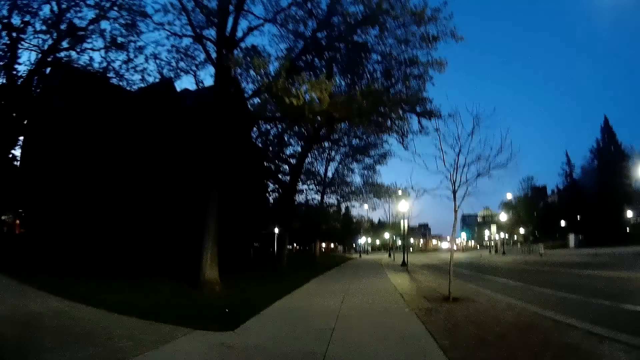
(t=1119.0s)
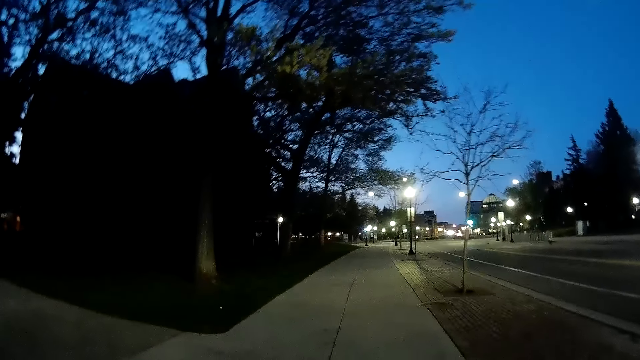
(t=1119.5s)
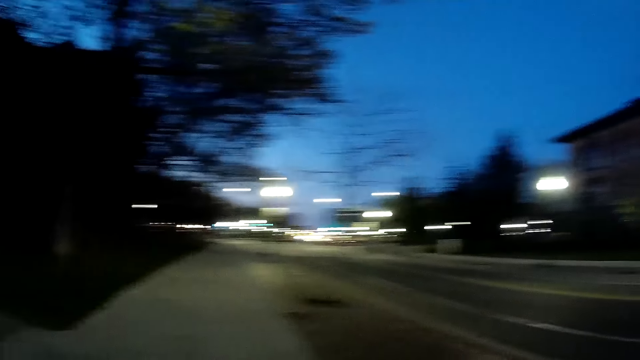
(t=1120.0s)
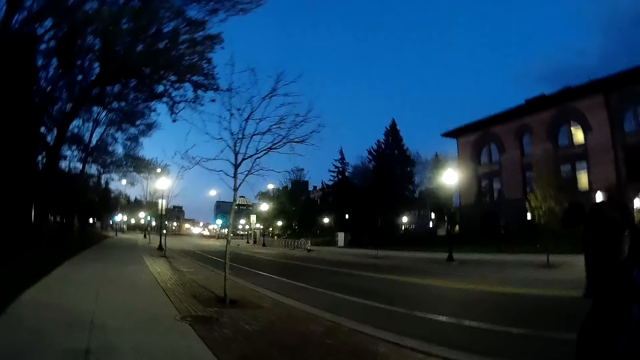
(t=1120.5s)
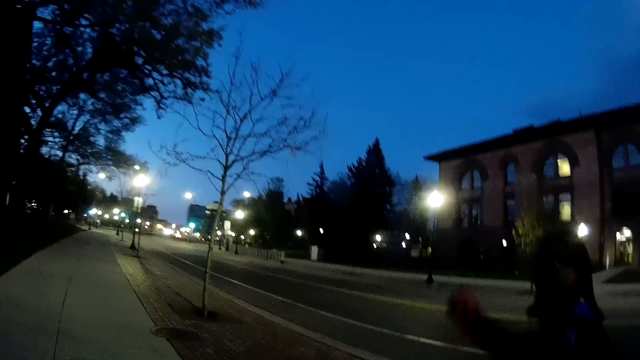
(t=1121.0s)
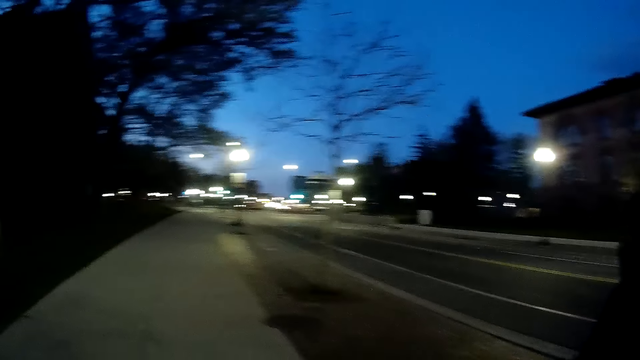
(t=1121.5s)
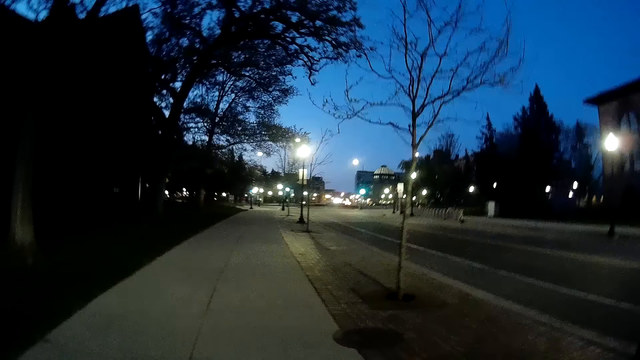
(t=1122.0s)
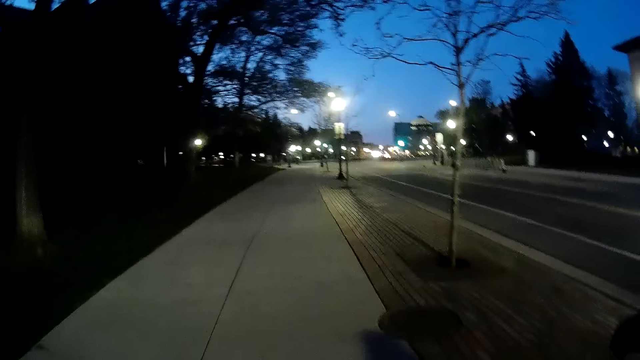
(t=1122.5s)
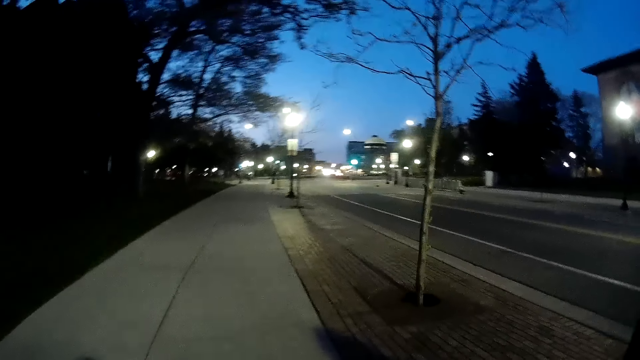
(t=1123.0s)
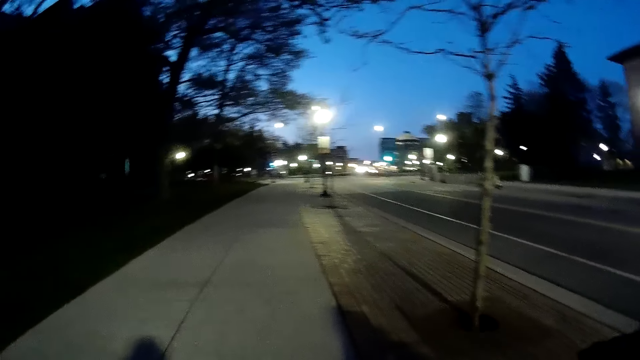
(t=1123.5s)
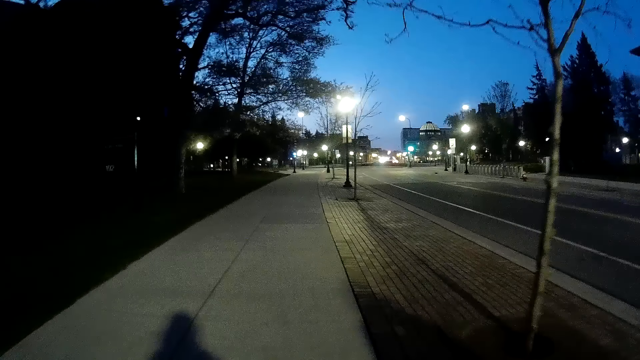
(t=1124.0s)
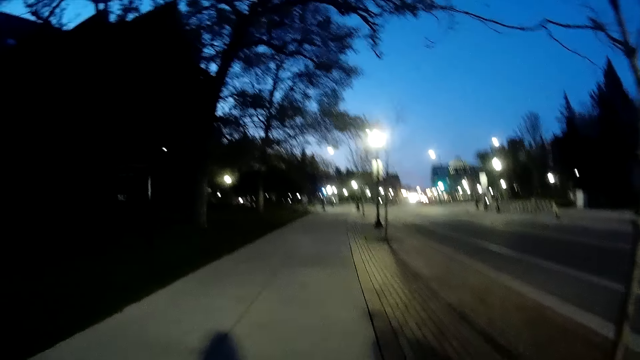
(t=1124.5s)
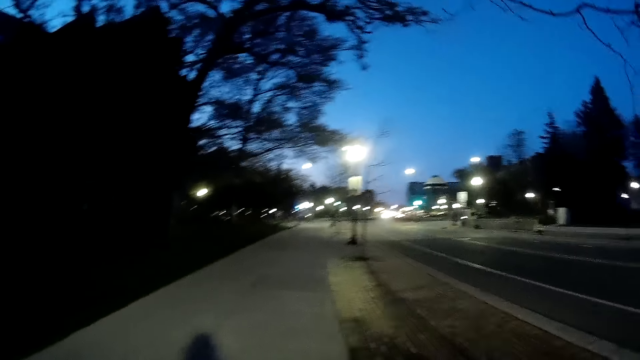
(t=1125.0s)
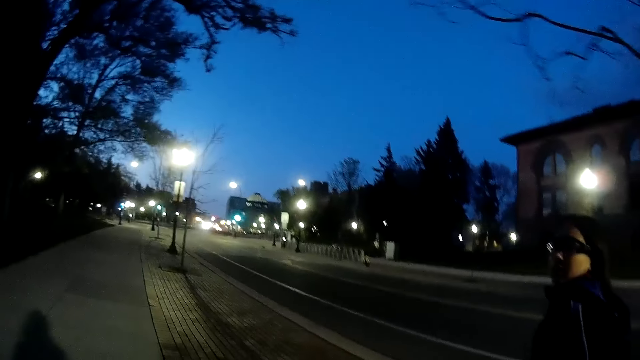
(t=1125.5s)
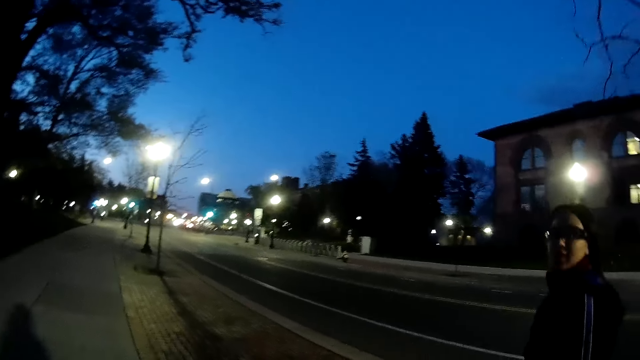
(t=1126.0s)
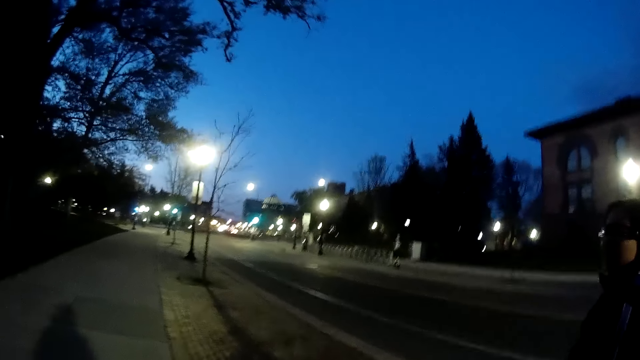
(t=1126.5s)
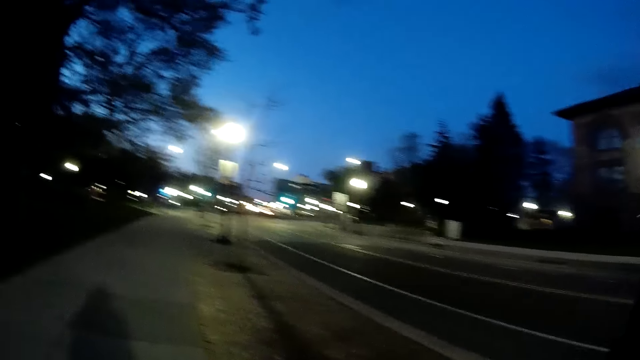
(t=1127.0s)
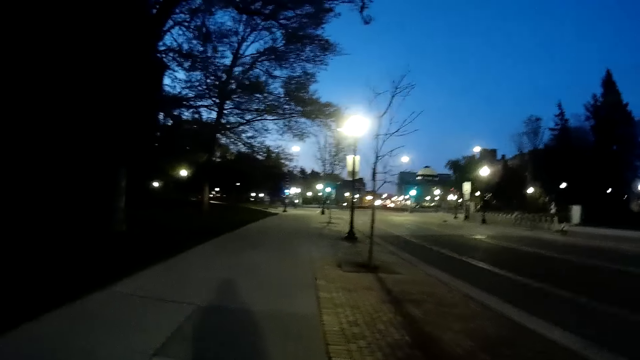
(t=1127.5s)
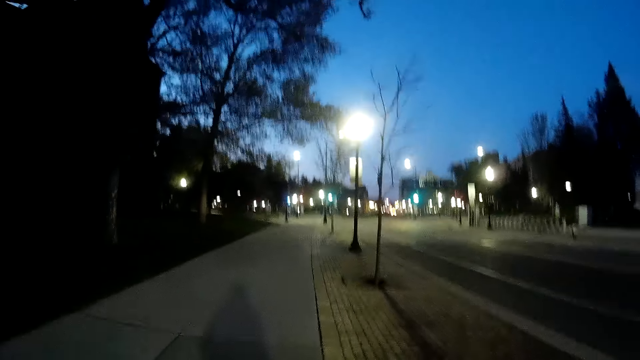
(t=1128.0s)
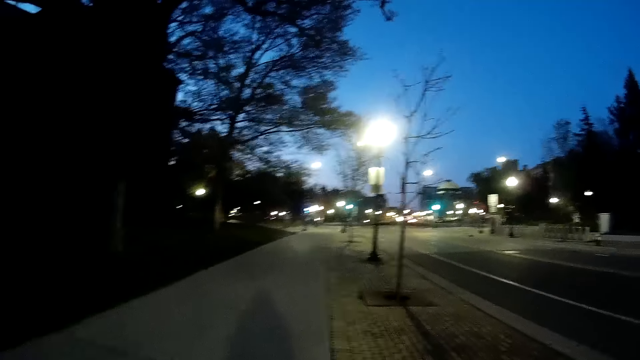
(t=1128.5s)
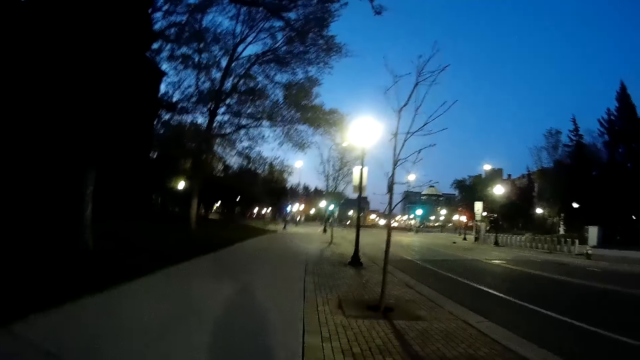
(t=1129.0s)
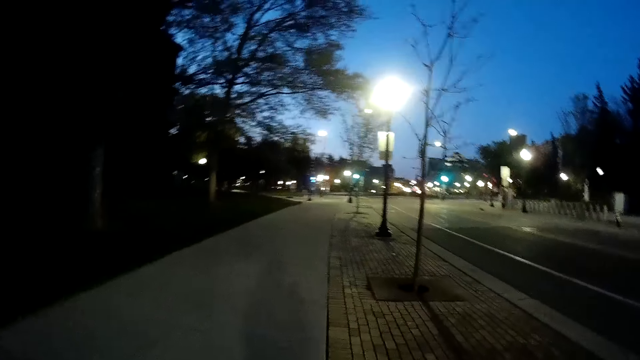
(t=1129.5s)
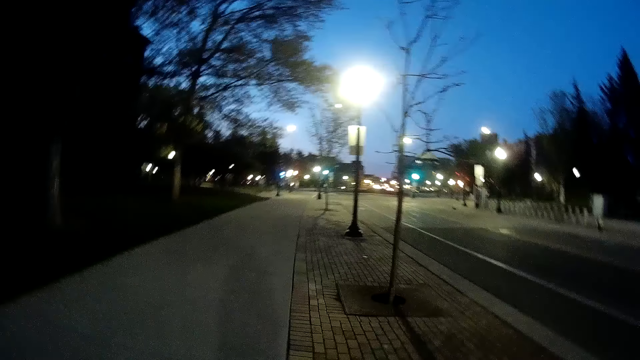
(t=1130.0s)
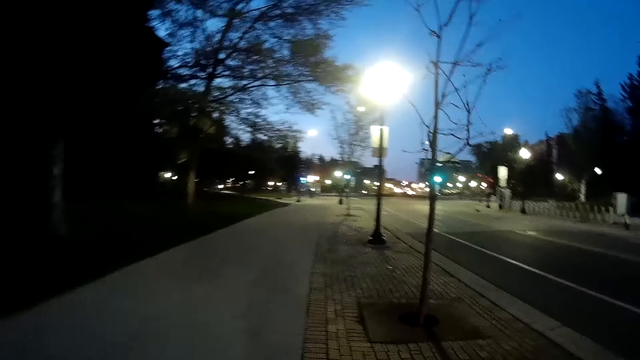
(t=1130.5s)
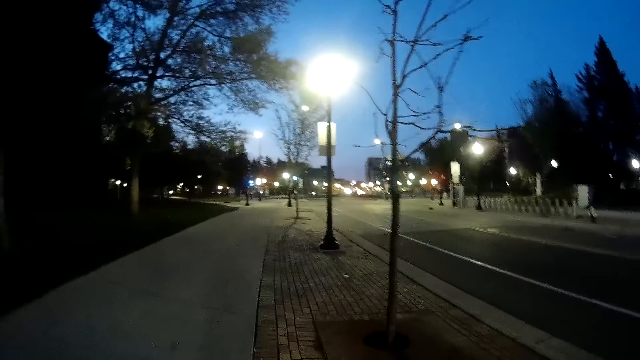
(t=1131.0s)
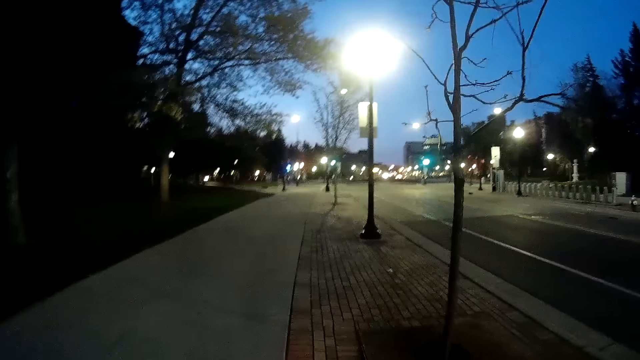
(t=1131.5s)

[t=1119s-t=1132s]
The camera wearer looks at a person. They walk around. They look at the person. The person converses with the camera wearer. The camera wearer walks around.

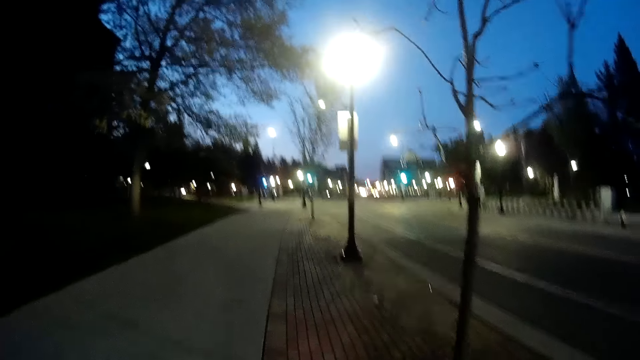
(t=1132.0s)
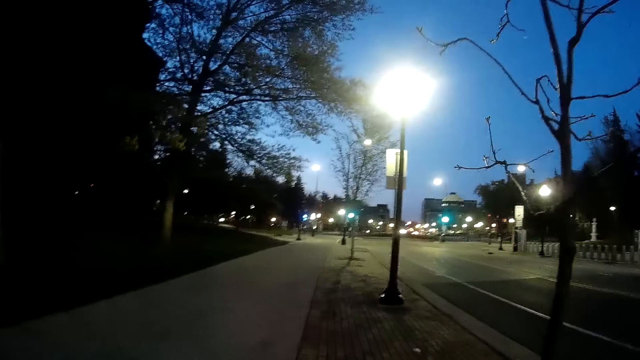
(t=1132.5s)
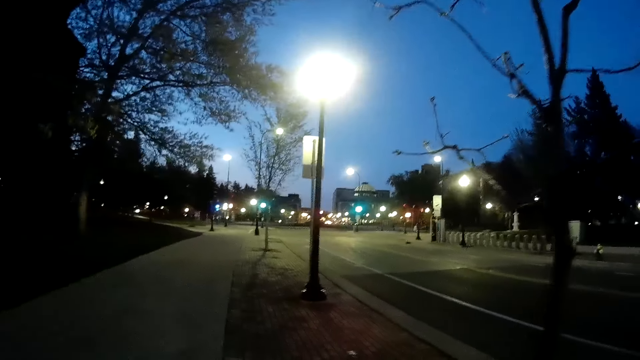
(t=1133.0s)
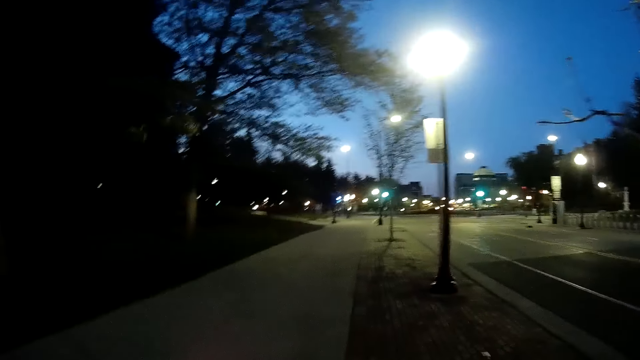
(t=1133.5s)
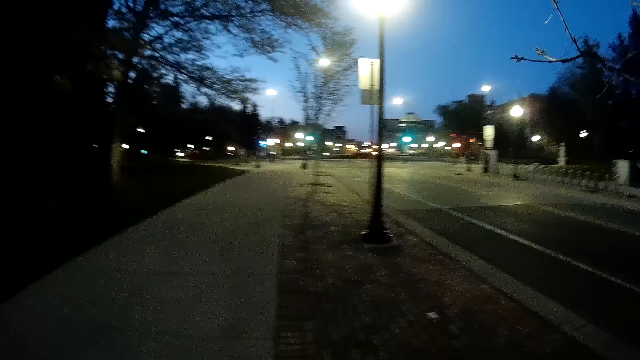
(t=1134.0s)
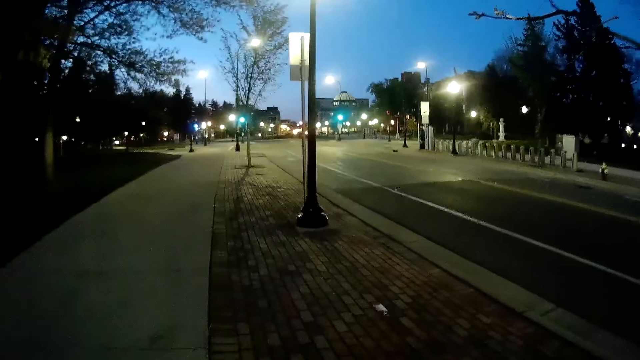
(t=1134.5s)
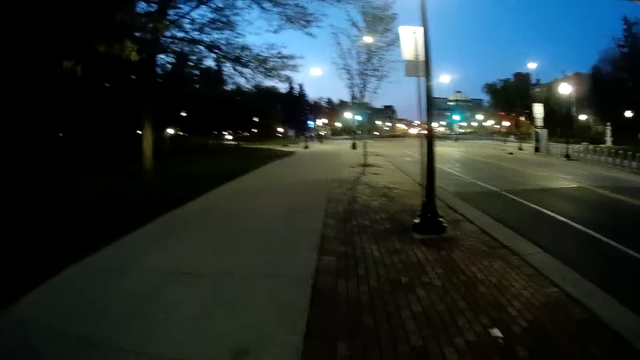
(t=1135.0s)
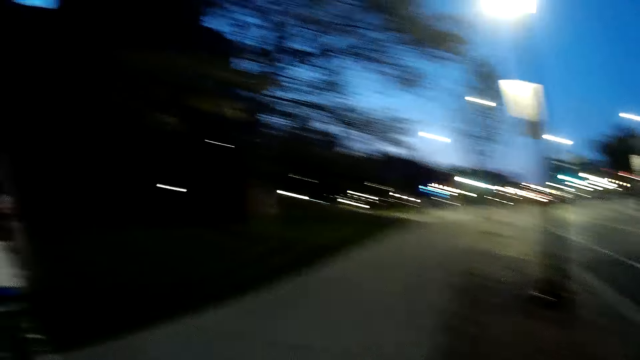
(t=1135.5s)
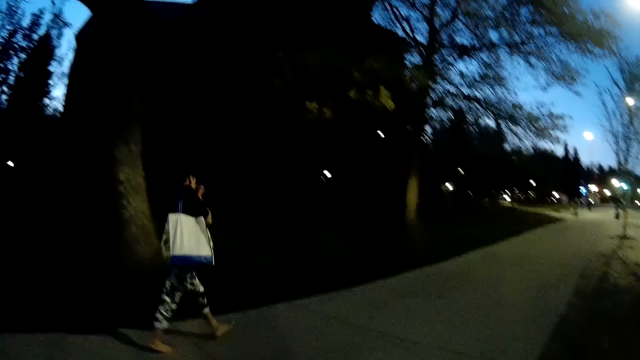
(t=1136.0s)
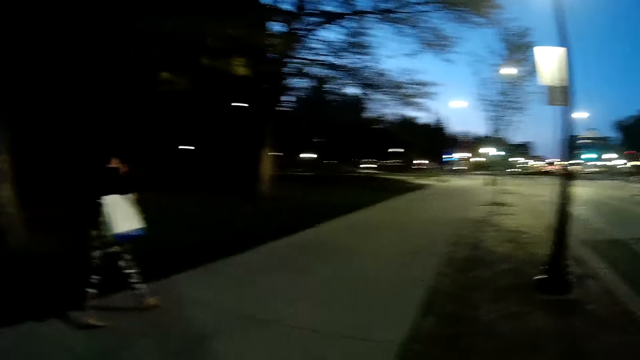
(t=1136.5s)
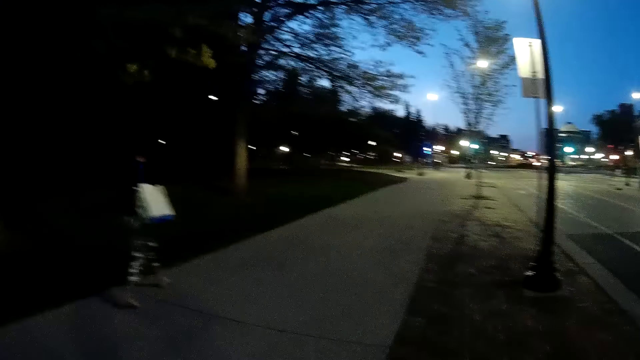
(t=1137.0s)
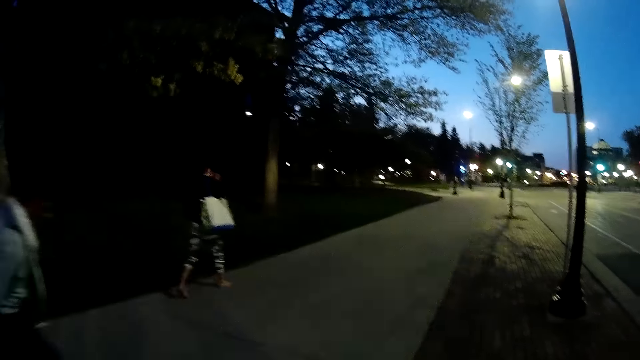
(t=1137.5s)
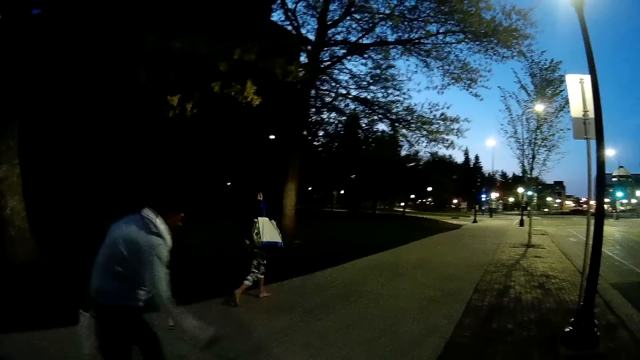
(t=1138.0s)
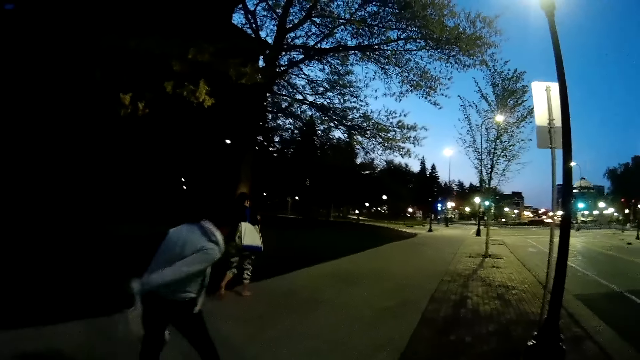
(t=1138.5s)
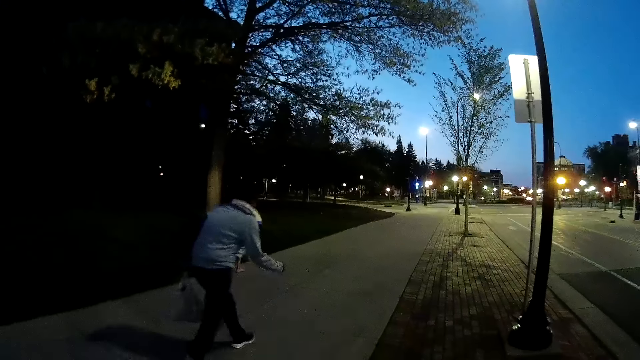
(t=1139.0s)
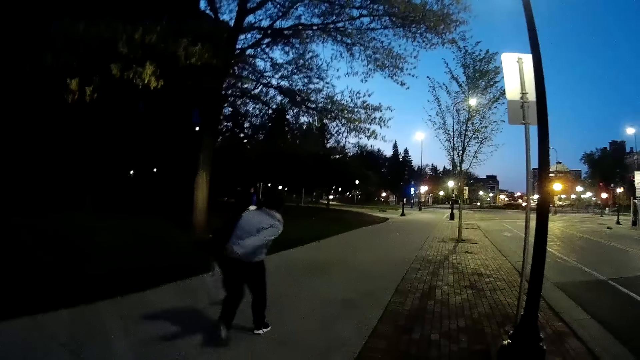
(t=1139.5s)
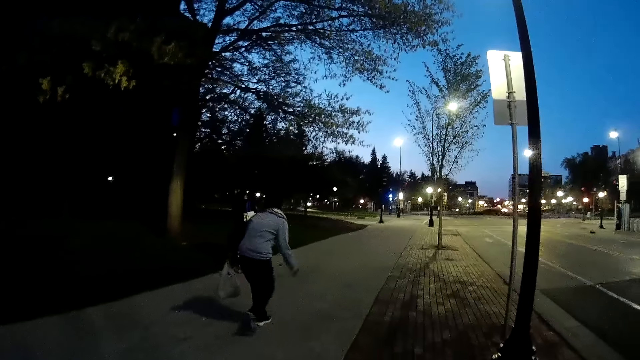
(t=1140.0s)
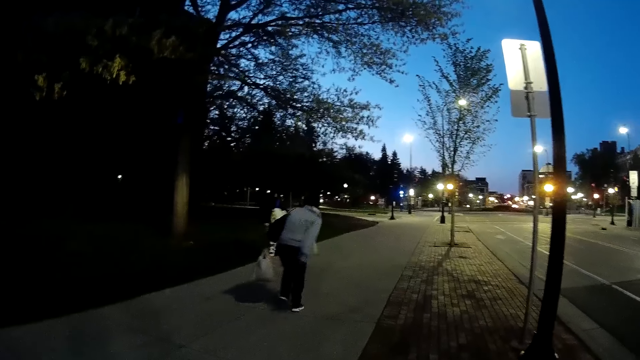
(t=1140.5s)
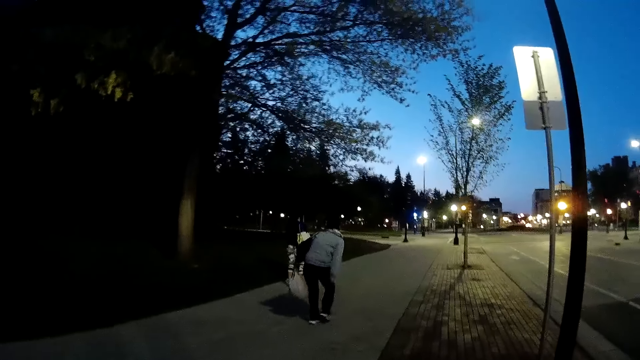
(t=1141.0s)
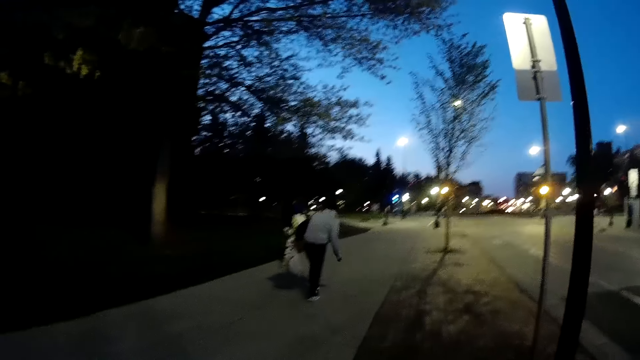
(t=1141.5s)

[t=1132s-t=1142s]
A woman walks past the camera wearer. Another woman walks past the camera wearer.
